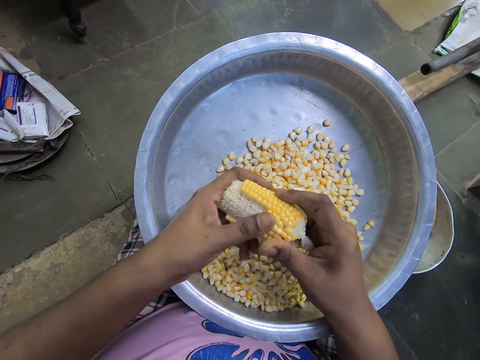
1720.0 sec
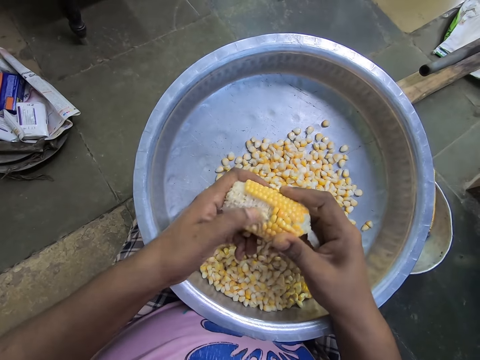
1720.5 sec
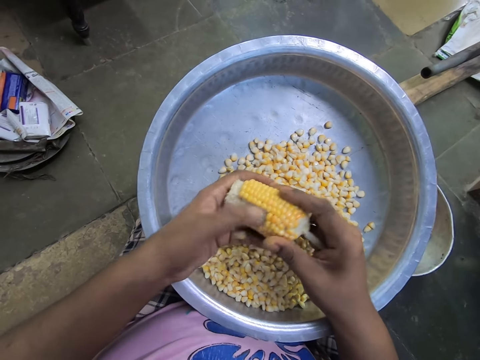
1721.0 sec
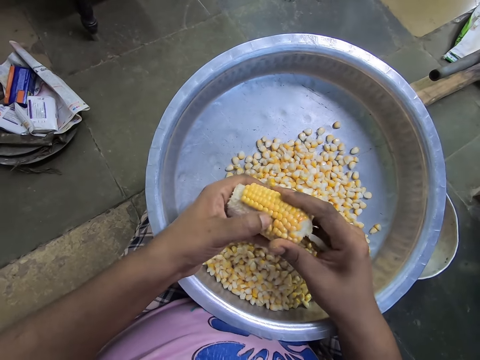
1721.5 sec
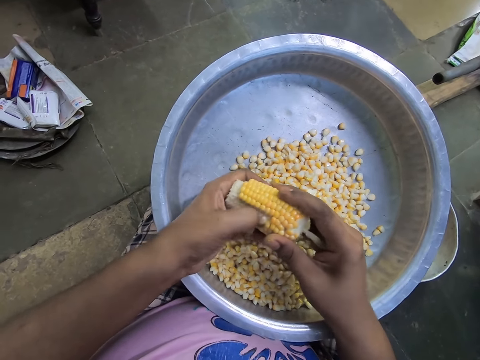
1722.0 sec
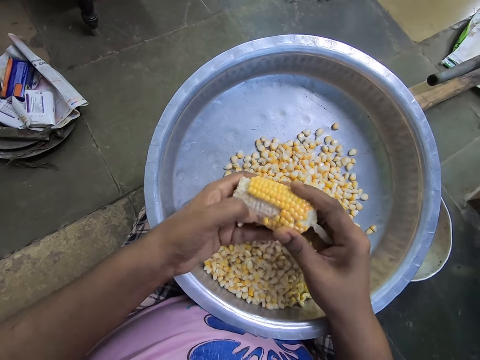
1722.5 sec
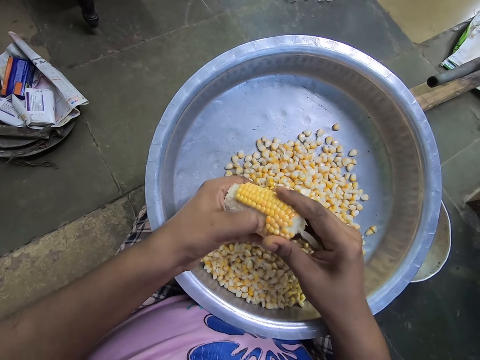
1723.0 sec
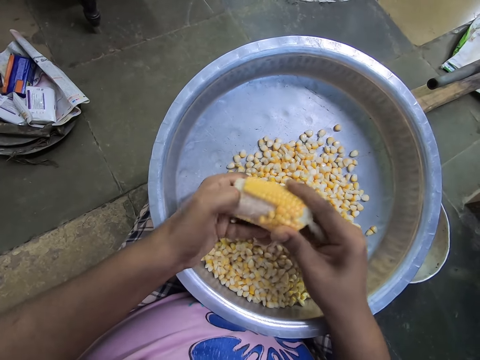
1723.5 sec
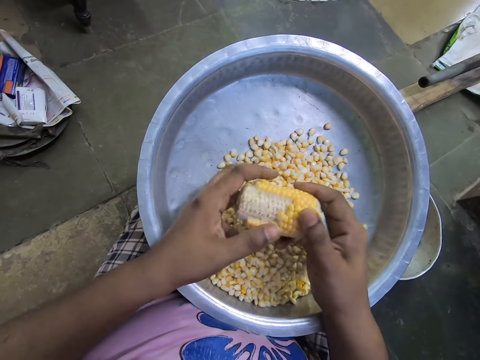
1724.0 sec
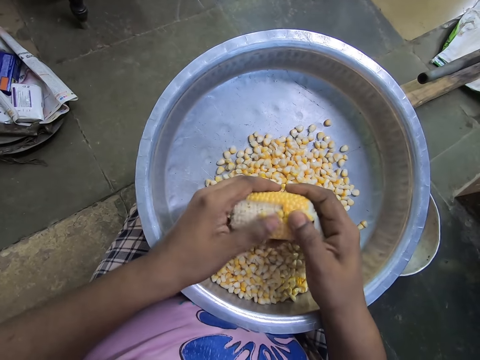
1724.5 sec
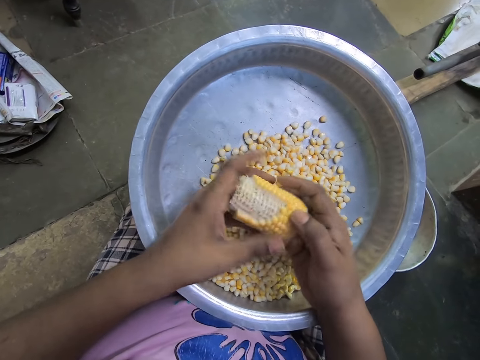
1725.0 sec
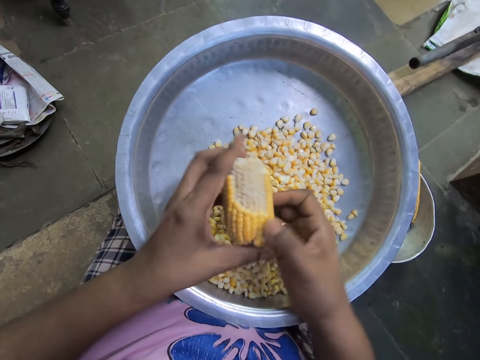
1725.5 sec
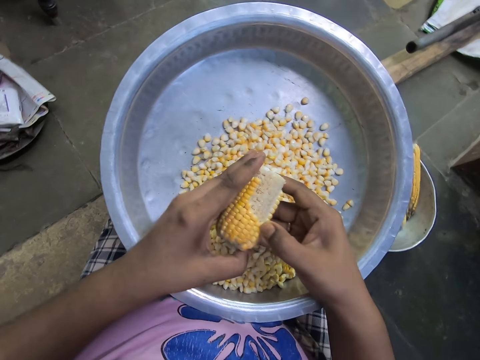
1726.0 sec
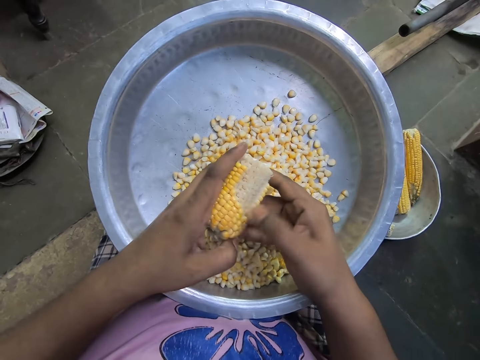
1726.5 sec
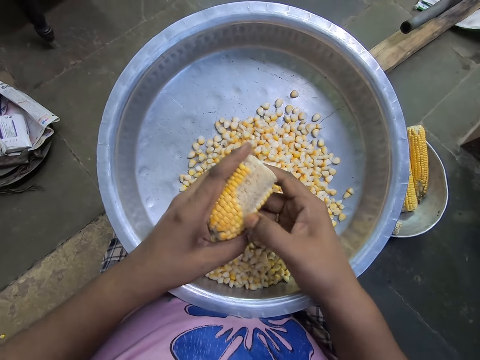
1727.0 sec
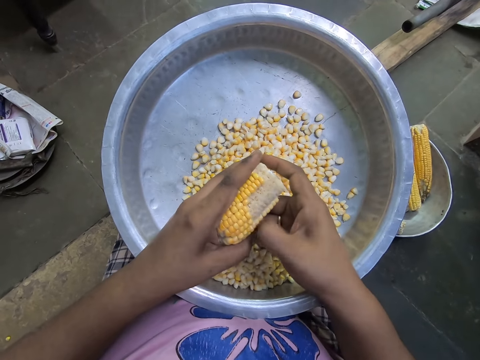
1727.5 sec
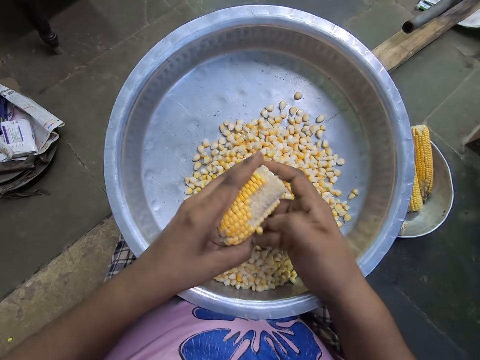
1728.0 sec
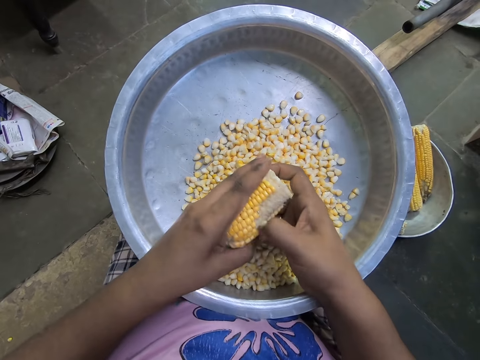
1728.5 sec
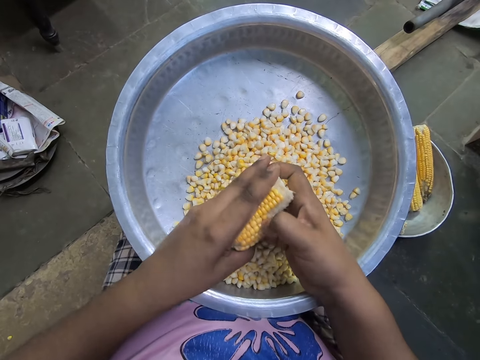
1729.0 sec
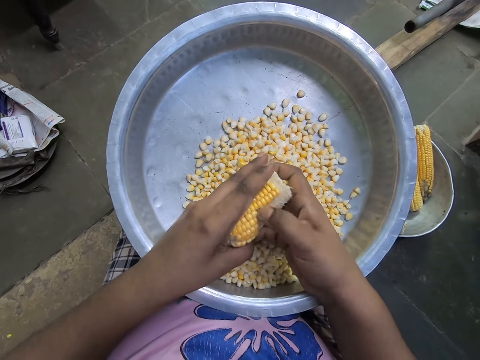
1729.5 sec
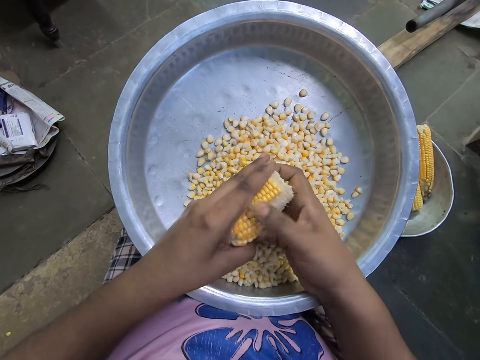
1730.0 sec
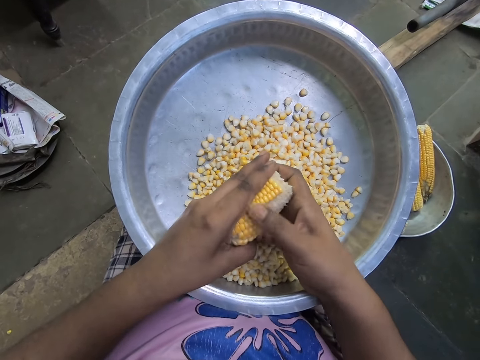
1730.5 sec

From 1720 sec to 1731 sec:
The camera wearer peels off kernels from the corn with her right hand.

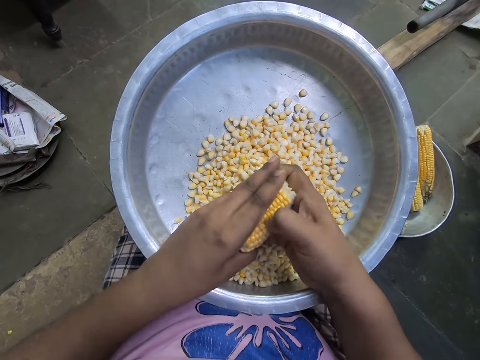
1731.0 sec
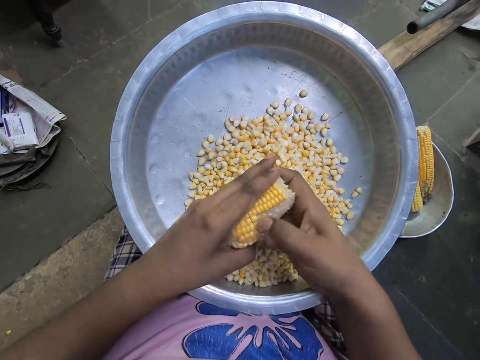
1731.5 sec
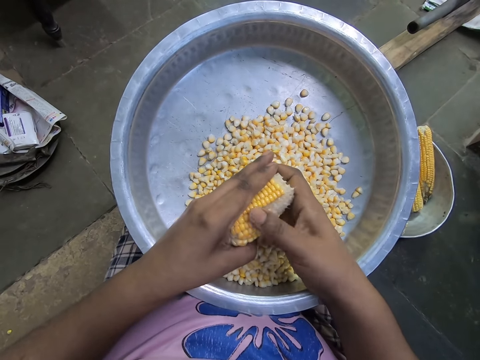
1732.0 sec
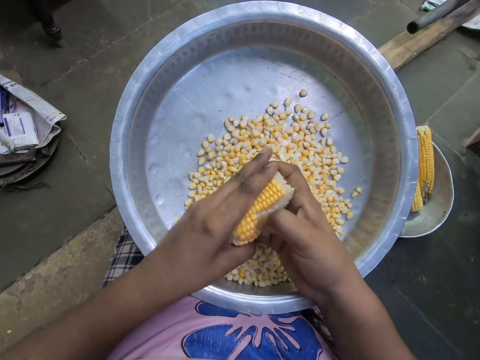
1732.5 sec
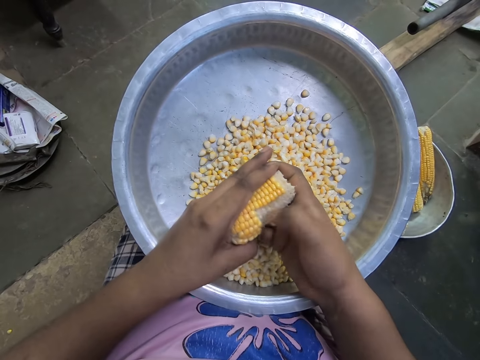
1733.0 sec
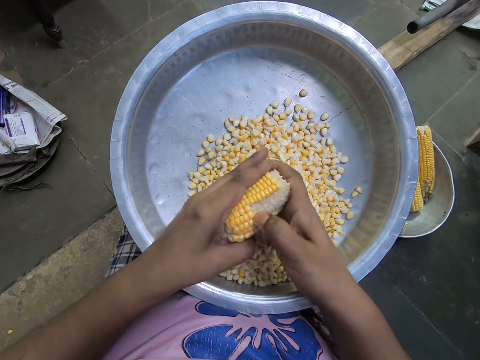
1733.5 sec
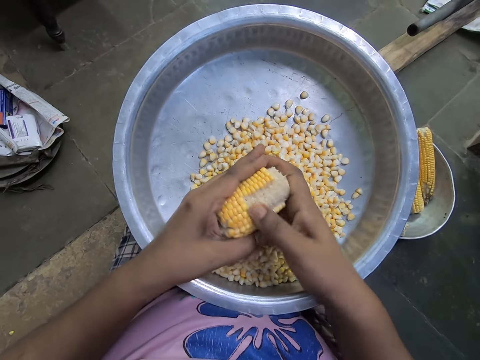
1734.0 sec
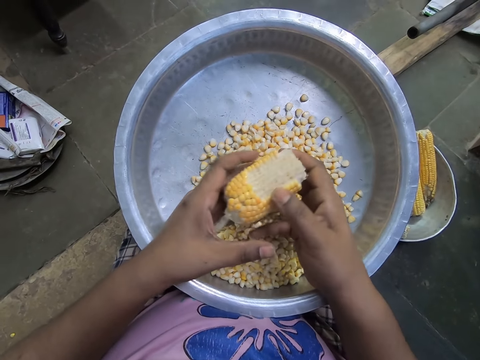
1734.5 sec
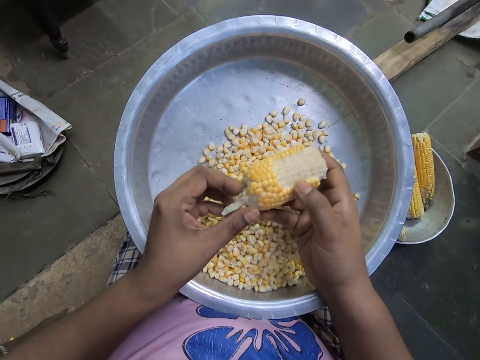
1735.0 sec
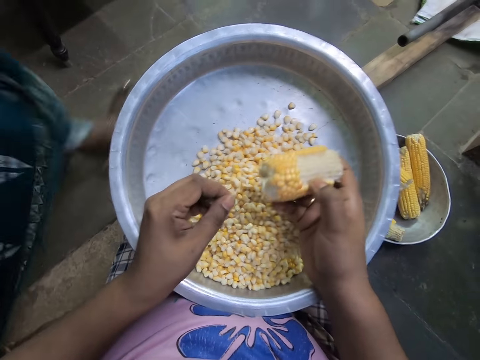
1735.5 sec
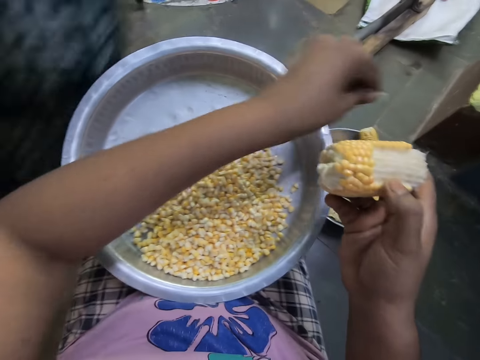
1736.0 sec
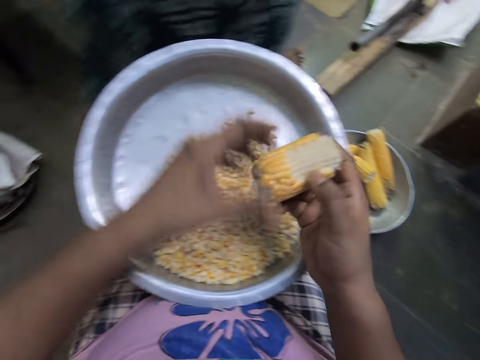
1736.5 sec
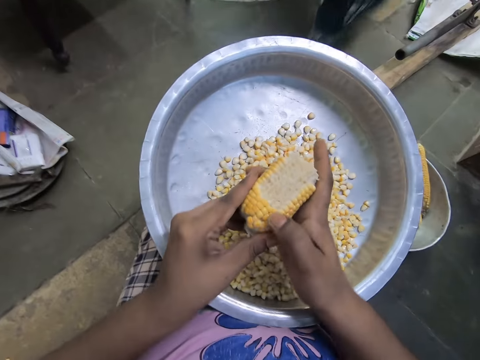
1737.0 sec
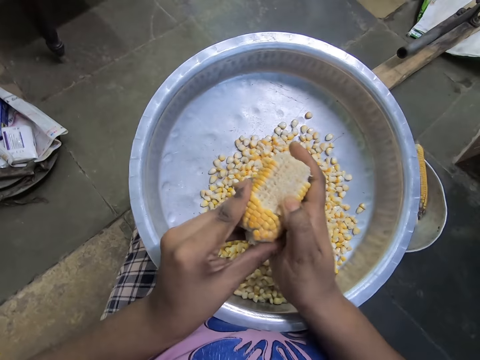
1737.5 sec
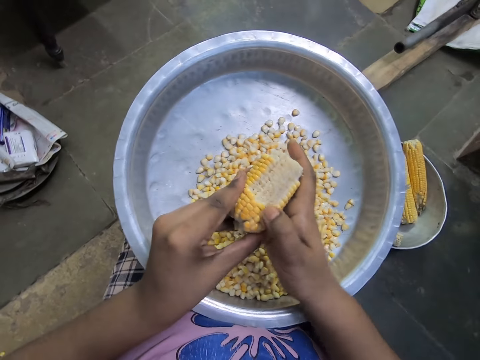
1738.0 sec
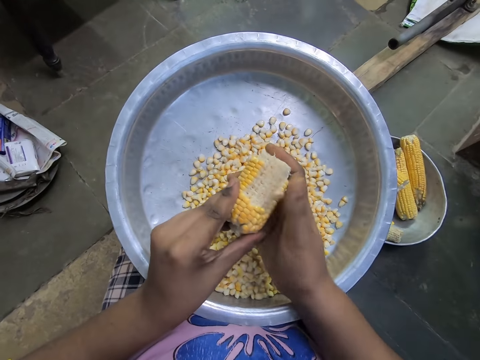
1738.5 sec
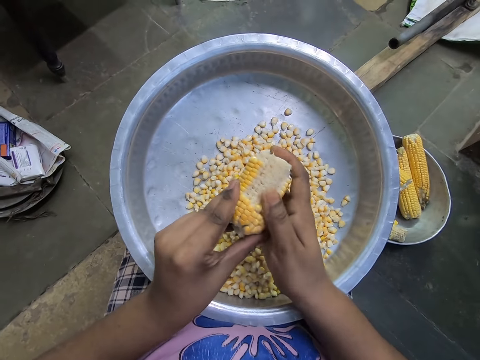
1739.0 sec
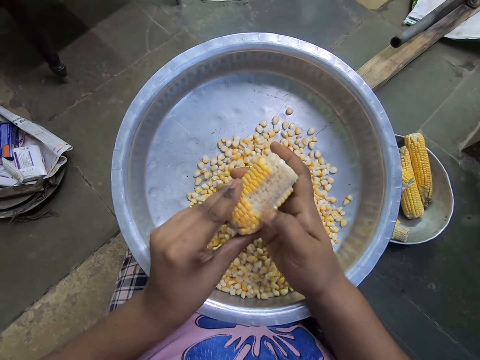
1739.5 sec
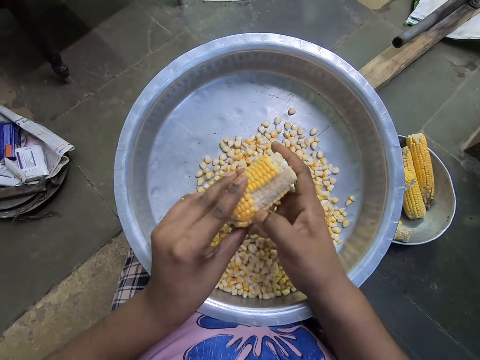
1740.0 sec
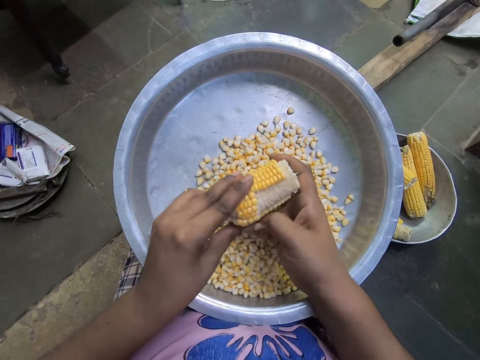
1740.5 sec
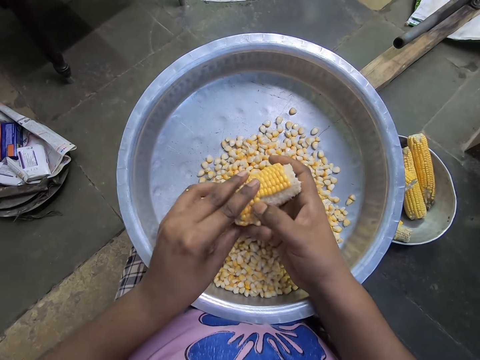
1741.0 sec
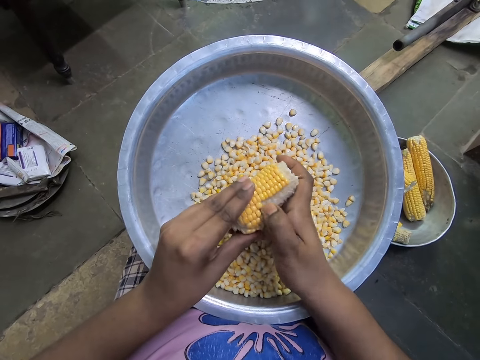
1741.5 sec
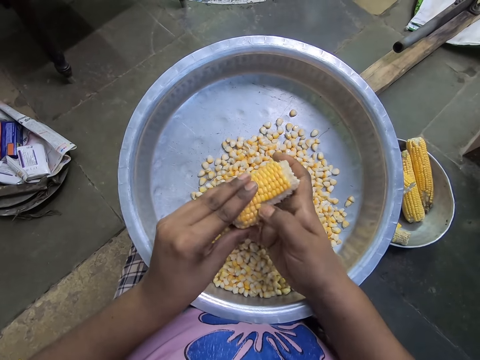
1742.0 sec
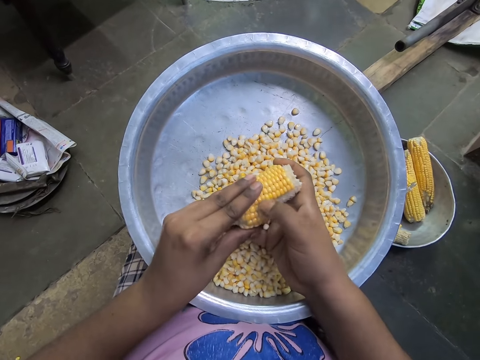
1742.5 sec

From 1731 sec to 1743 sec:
The camera wearer cuts a piece of maize husk with the left hand, and drops the piece of maize husk in an aluminium trough with the left hand. A lady walks around. The camera wearer removes maize corn from the maize cob with the hand.

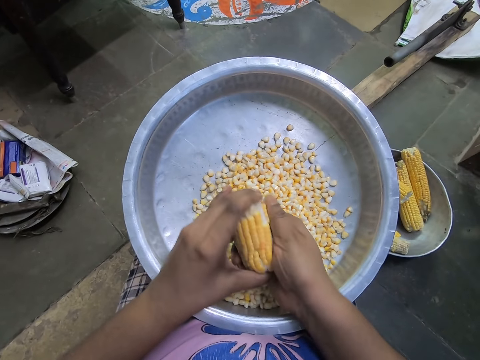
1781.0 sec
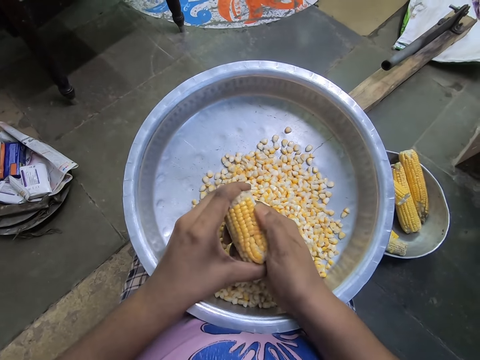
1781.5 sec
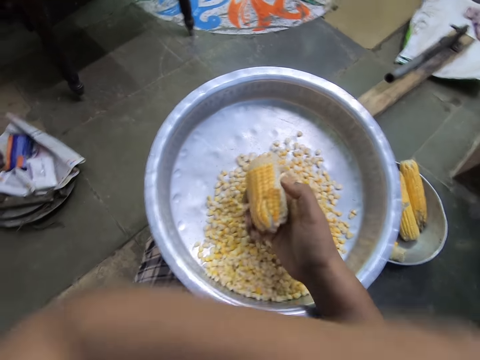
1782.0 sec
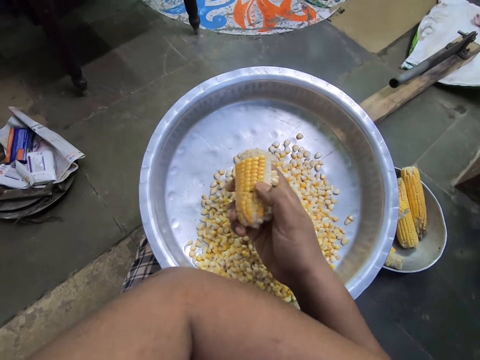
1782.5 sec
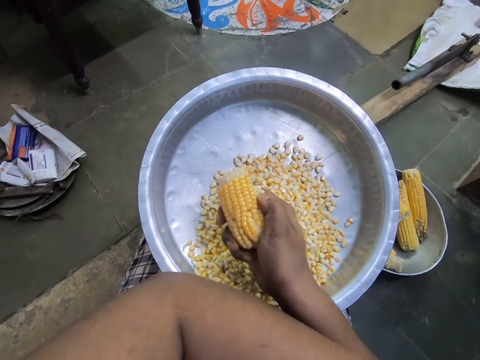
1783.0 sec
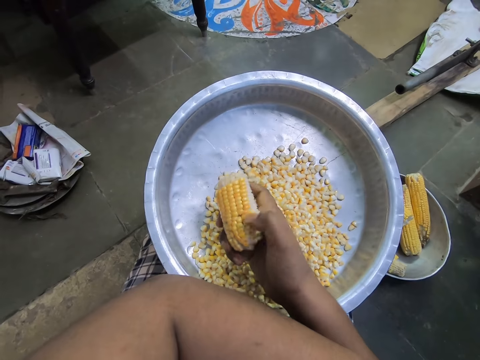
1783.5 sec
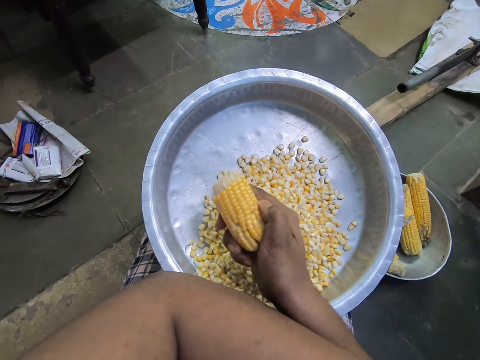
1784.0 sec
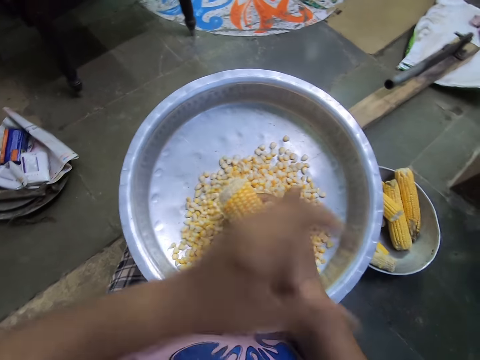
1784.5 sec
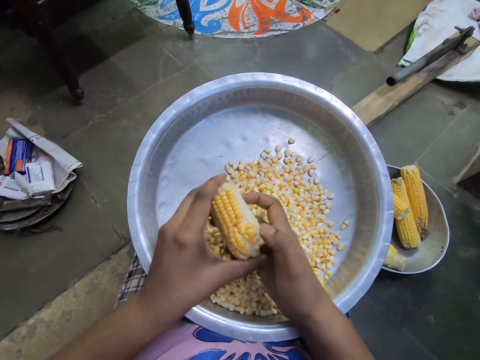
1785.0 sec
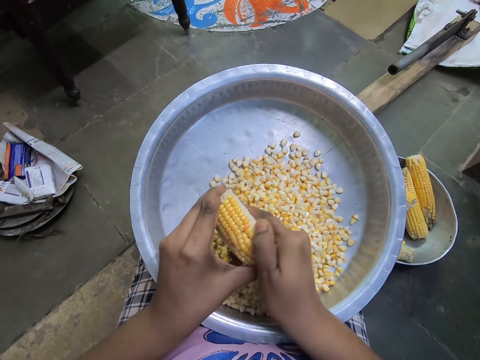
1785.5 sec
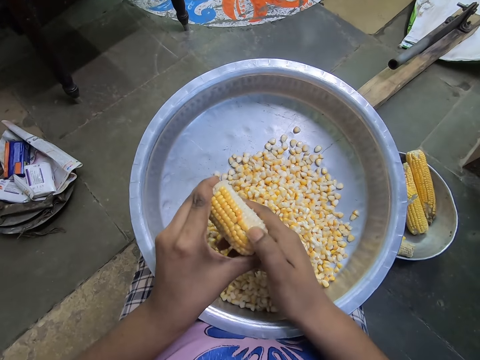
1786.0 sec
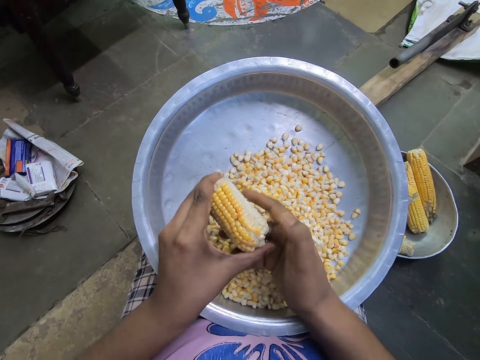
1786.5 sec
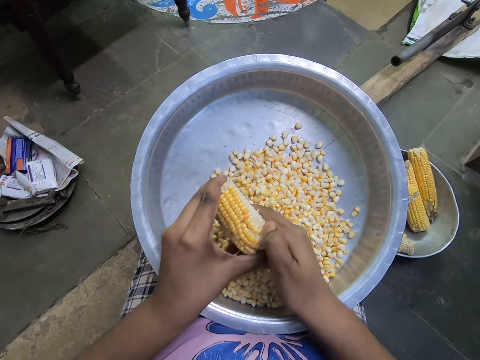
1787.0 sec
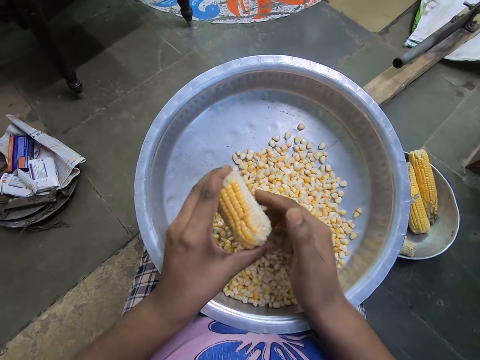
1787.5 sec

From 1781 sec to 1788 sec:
The camera wearer scratches the body with the left hand. They remove maize corn from the maize cob with a hand.
